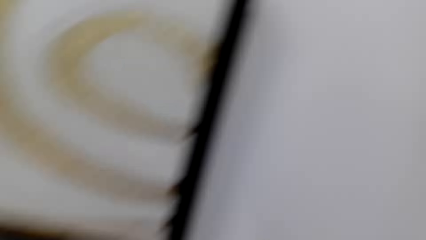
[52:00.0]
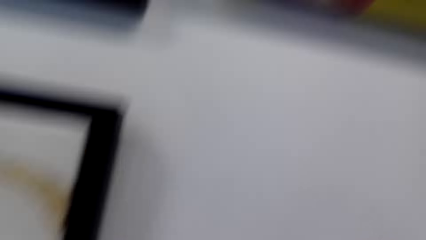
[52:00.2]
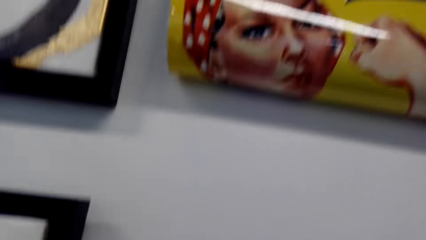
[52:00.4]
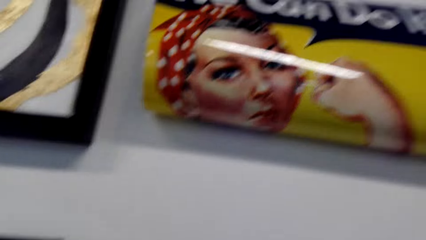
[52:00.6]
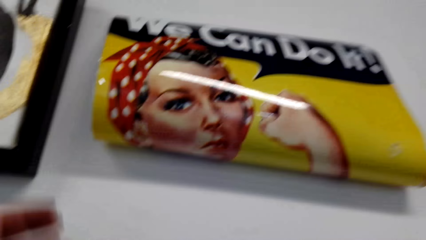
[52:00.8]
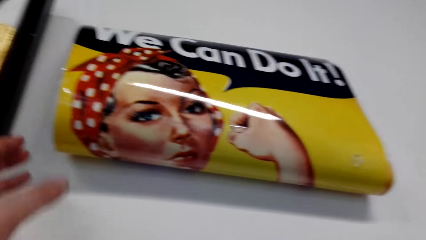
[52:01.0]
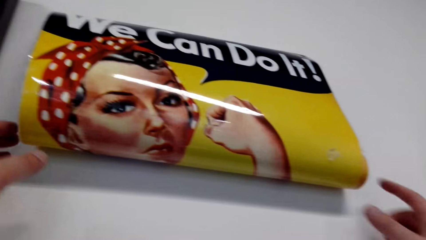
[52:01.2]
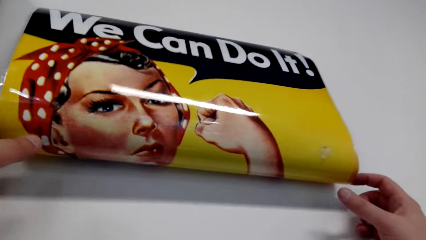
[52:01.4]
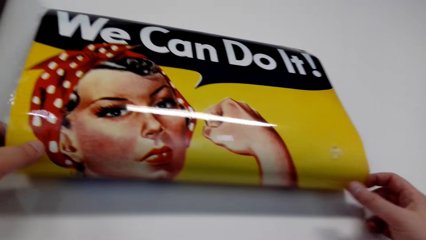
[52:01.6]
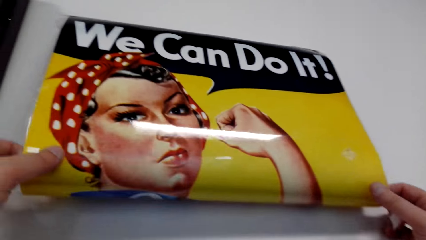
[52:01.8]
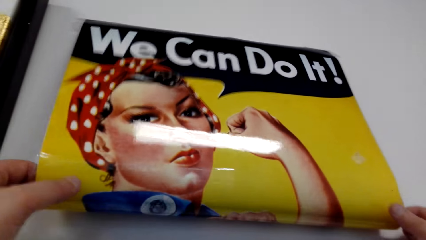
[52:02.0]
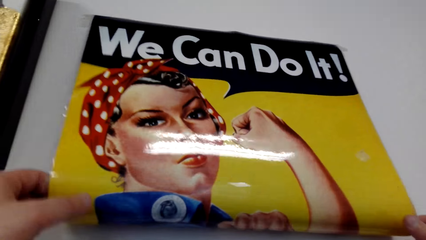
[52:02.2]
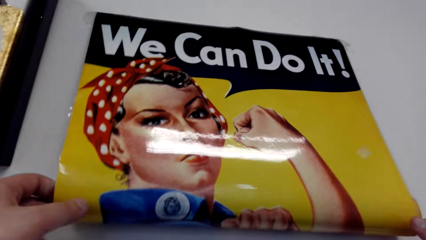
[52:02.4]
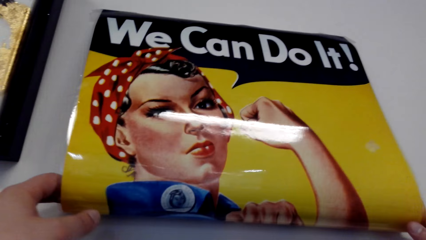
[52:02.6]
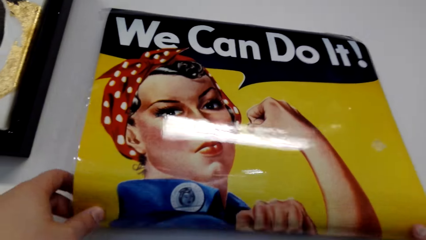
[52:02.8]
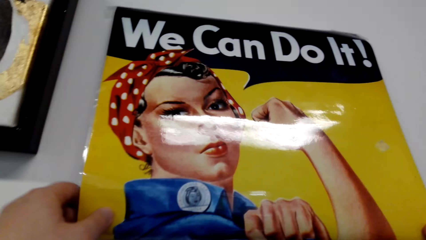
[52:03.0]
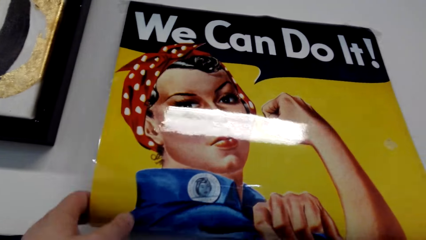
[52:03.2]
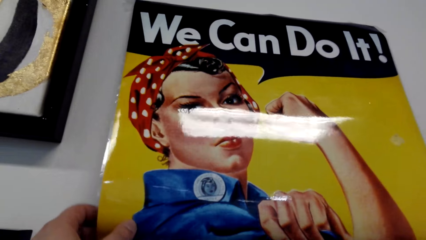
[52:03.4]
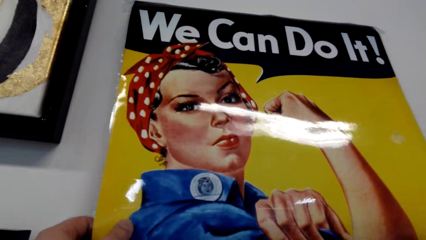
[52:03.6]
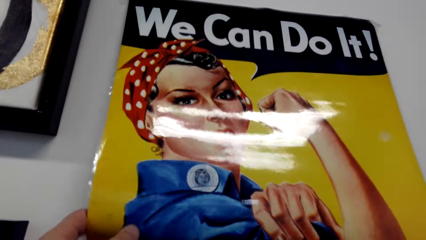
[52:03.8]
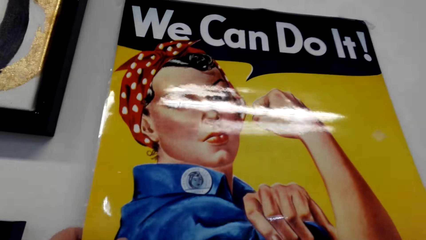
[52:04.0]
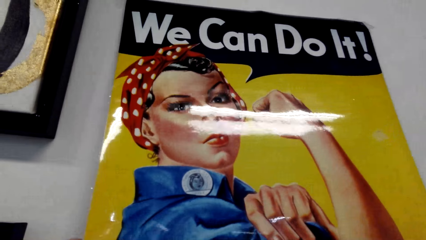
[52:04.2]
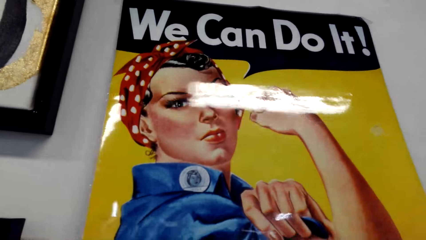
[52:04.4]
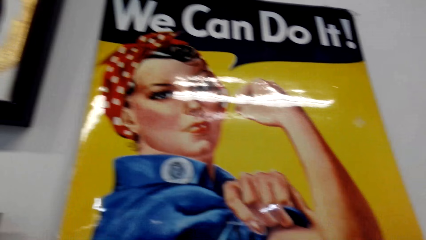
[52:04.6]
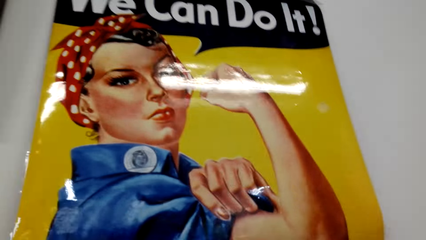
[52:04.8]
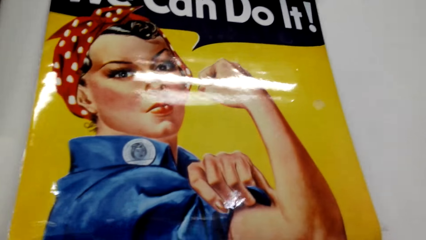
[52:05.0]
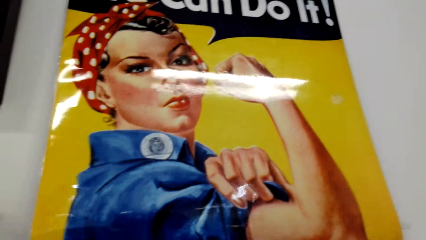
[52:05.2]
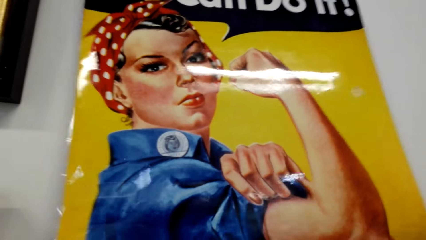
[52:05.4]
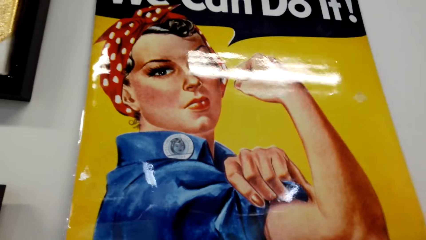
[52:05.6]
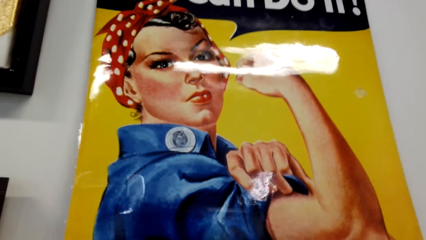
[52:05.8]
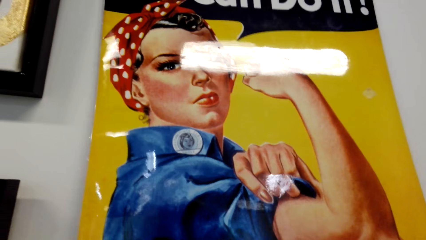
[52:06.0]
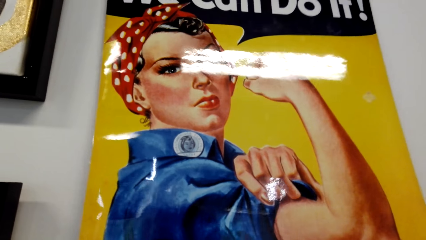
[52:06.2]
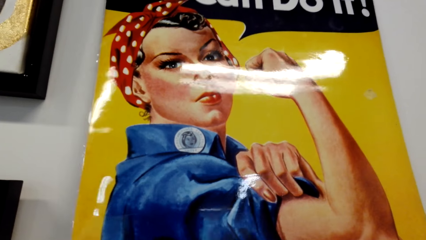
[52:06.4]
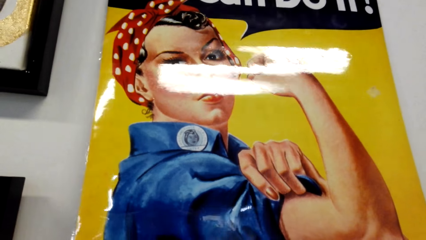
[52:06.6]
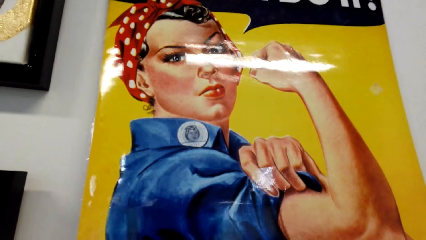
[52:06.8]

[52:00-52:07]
The camera wearer hangs a portrait on the wall.

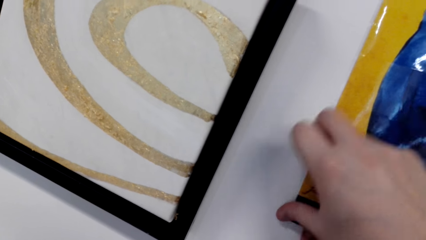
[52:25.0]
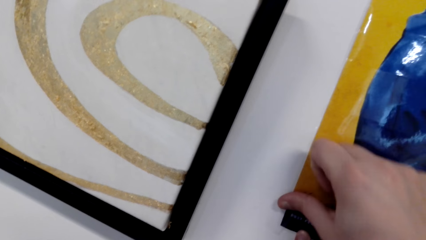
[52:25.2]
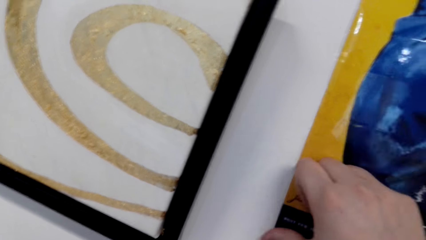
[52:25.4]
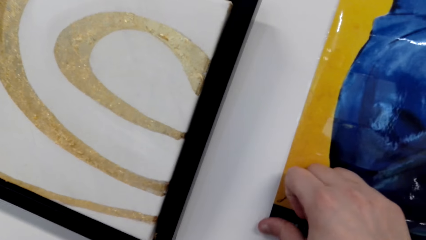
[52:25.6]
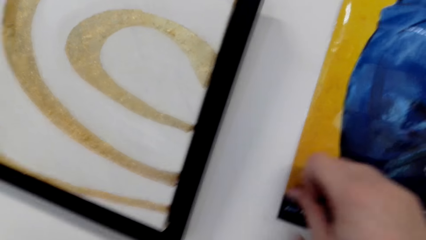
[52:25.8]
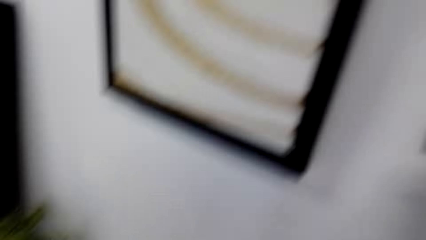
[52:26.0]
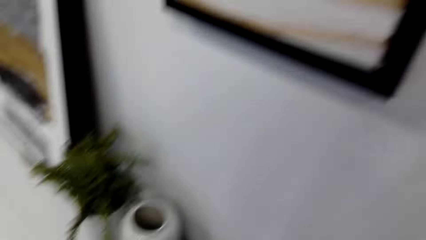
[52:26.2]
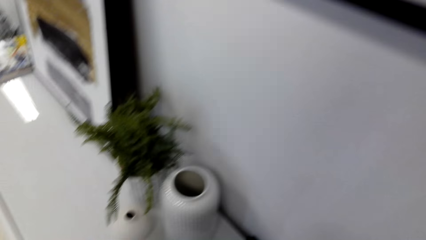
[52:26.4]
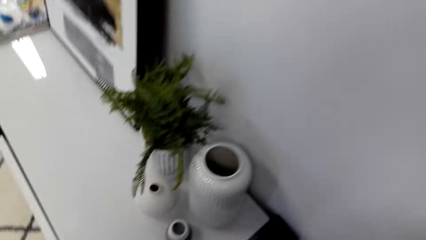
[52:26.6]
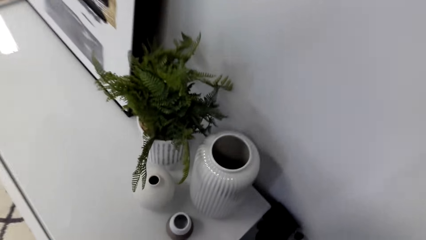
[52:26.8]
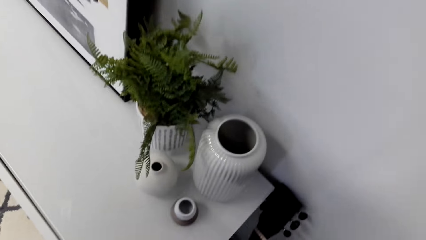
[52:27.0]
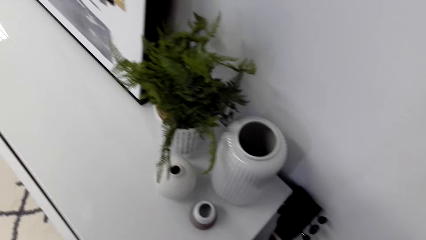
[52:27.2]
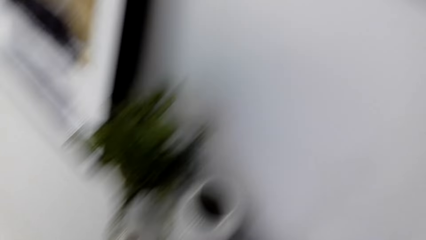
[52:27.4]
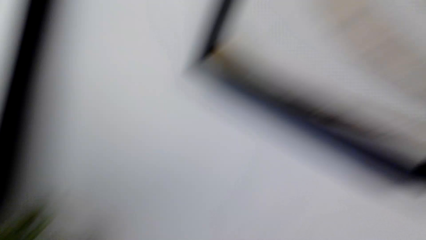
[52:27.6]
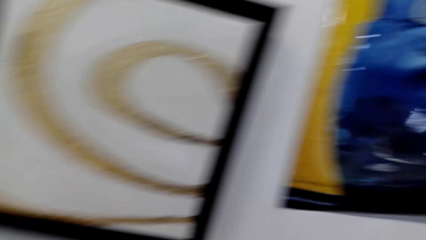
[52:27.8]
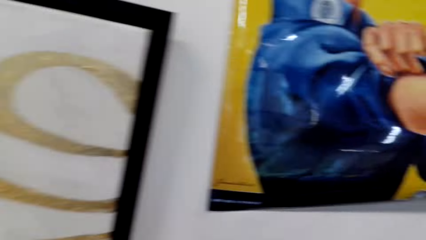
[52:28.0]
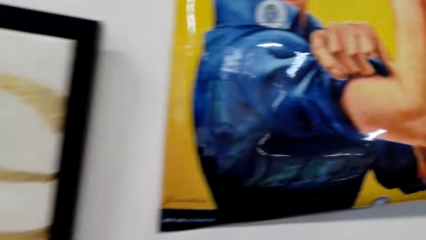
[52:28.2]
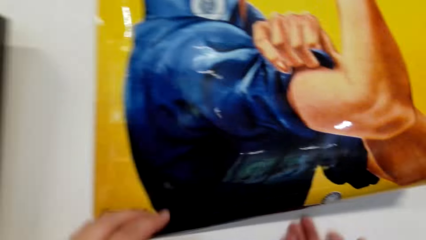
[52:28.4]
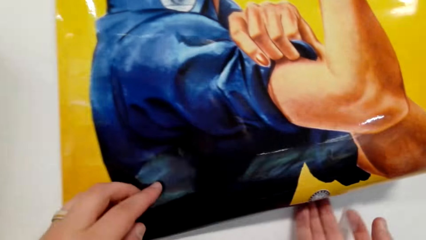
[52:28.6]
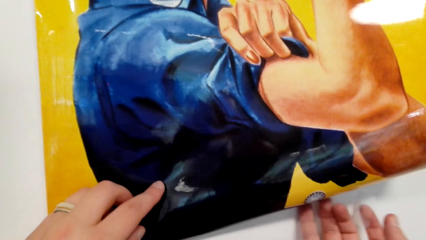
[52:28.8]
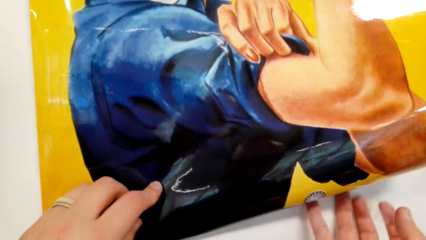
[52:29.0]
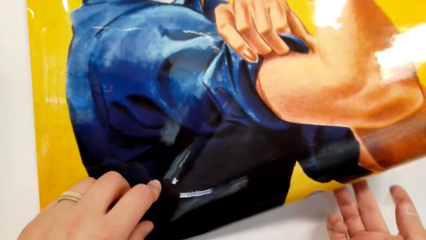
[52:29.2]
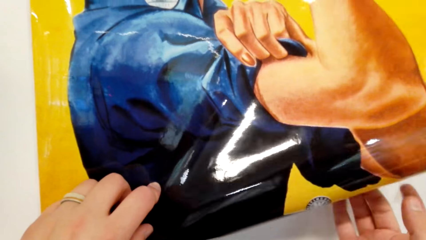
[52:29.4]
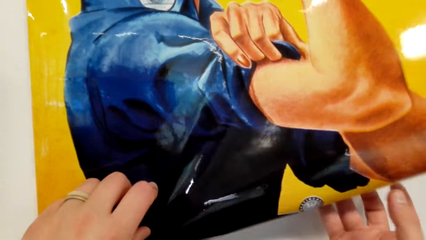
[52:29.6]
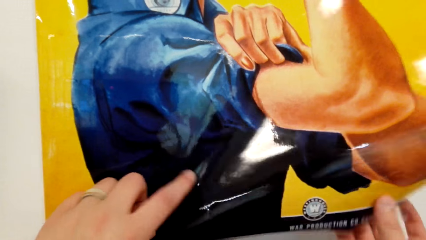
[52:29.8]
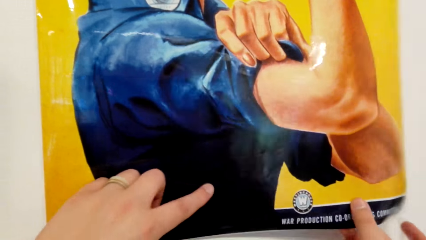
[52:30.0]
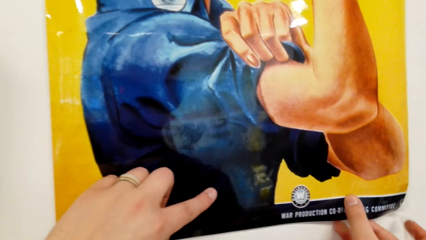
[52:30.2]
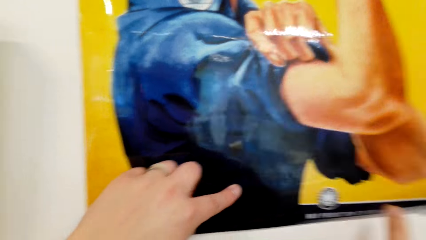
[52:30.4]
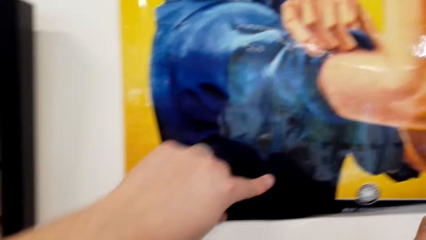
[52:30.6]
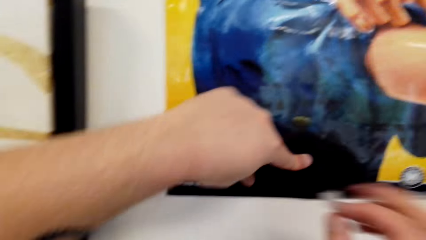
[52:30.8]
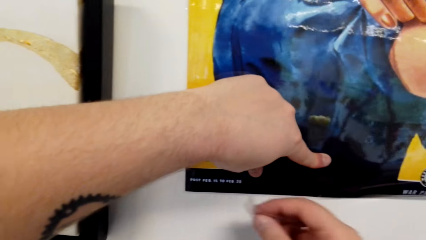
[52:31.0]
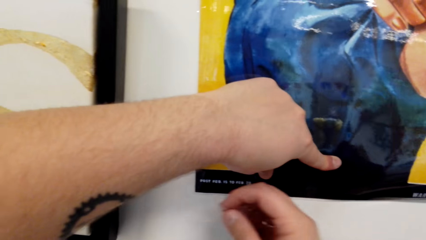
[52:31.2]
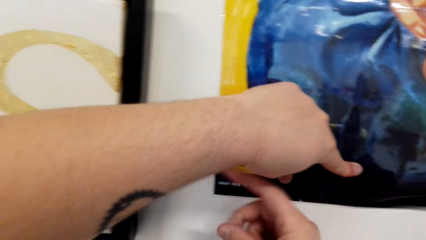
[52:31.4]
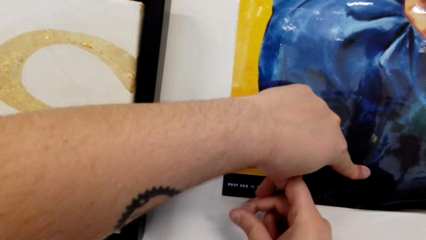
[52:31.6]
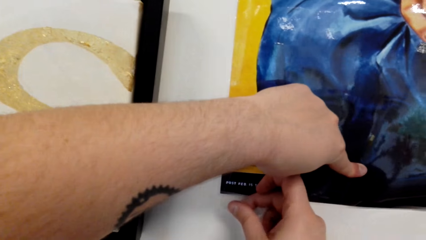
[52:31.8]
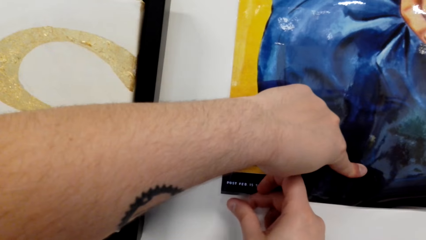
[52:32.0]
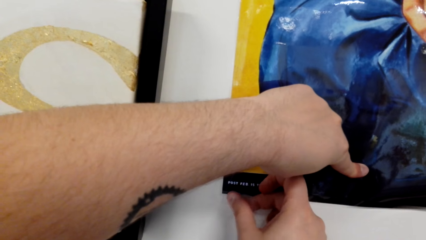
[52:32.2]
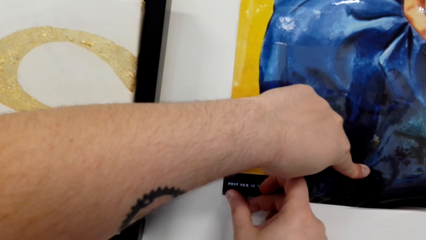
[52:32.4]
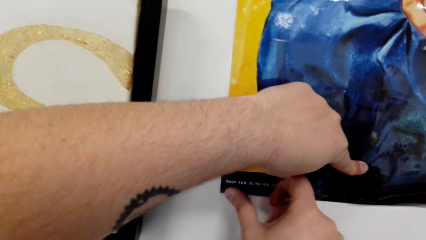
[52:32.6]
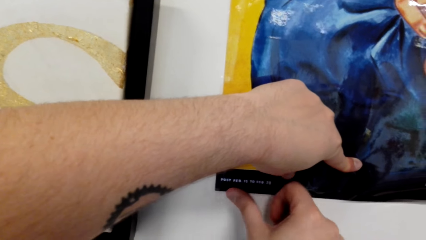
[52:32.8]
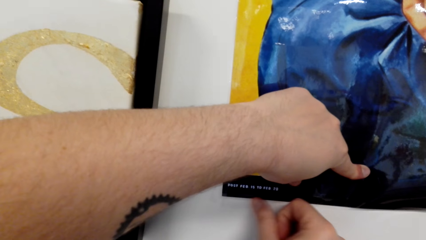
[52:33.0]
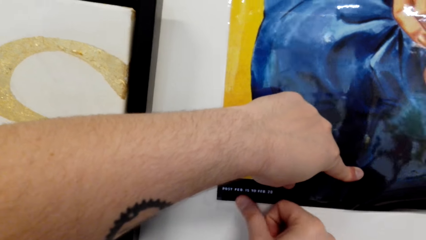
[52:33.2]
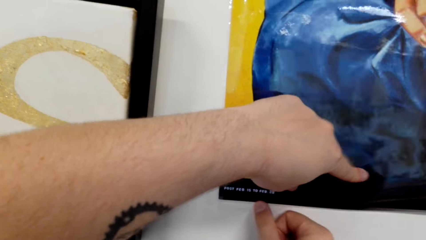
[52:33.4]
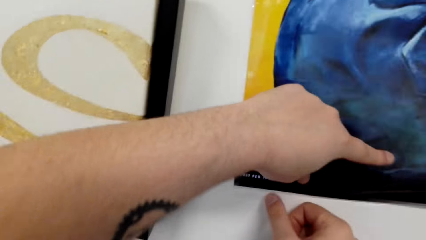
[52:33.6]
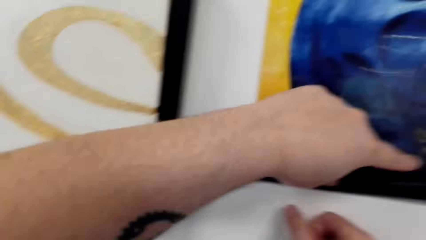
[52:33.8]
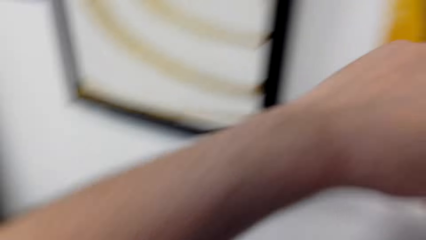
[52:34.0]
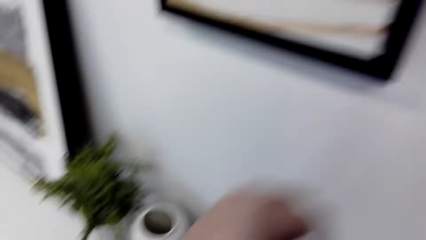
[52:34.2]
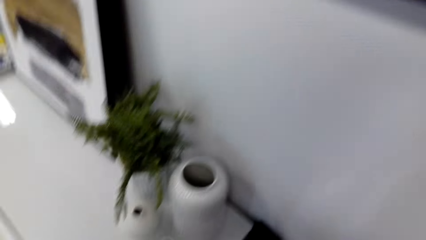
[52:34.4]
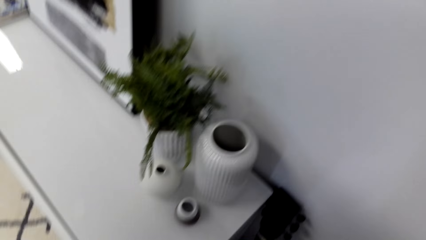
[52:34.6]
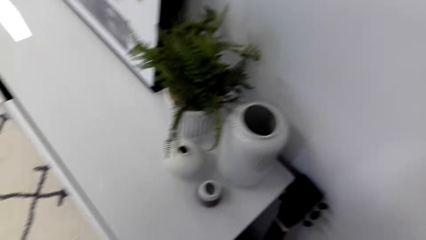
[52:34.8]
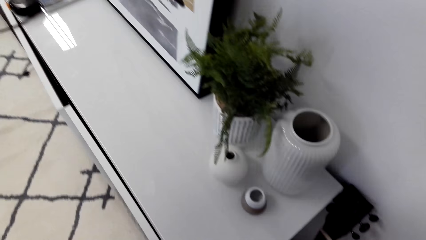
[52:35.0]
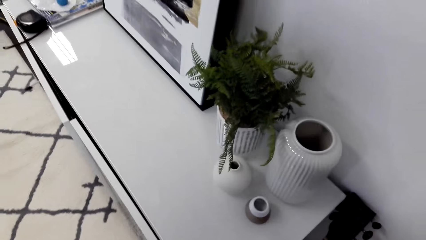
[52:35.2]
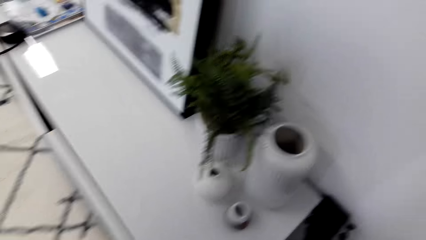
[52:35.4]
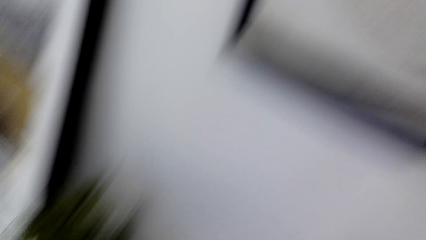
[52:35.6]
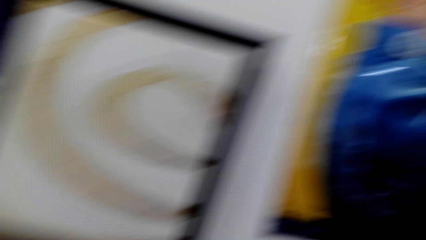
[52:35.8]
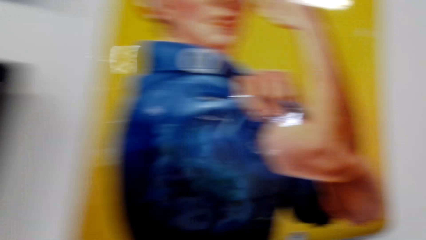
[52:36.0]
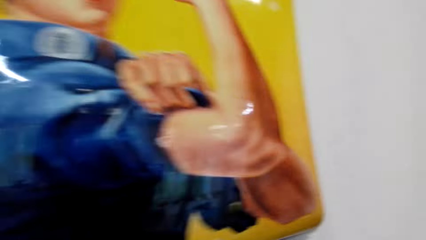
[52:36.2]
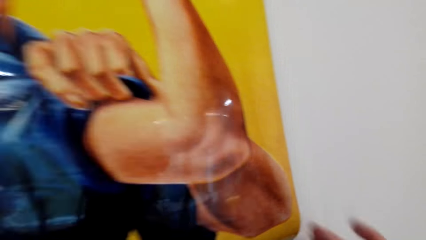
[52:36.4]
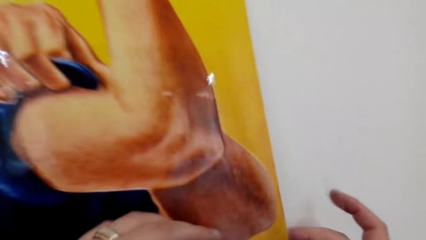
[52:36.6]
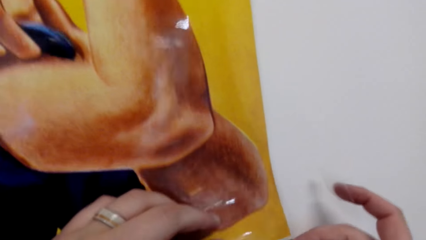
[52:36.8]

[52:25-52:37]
The camera wearer looks around. They stick a portrait on the wall. They look around.
